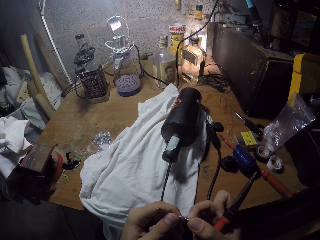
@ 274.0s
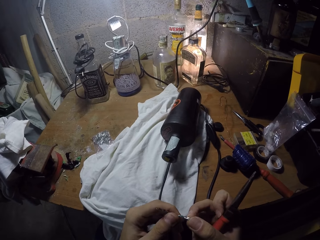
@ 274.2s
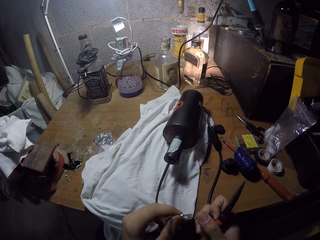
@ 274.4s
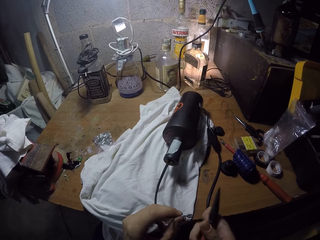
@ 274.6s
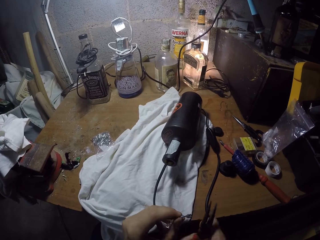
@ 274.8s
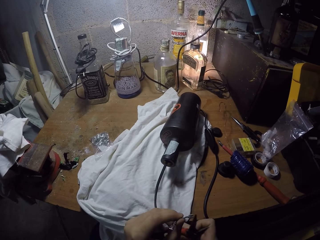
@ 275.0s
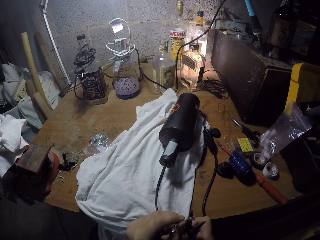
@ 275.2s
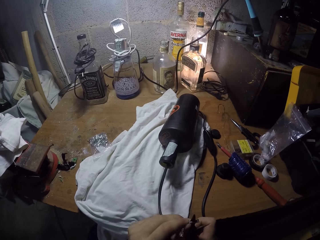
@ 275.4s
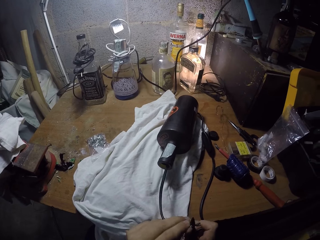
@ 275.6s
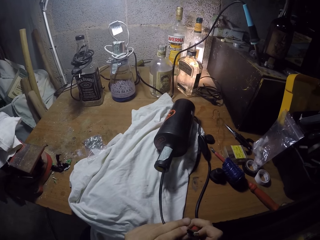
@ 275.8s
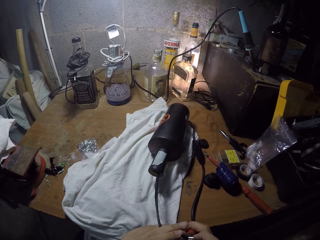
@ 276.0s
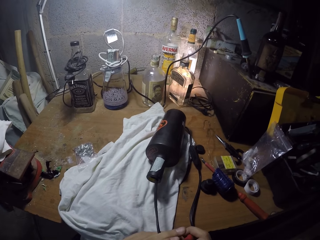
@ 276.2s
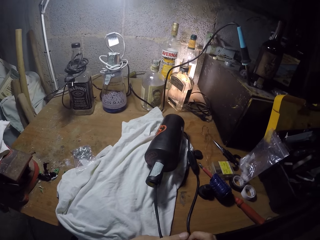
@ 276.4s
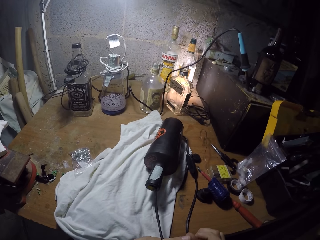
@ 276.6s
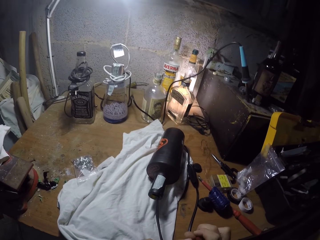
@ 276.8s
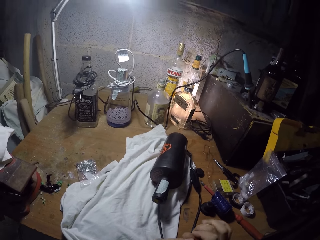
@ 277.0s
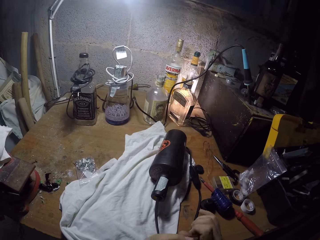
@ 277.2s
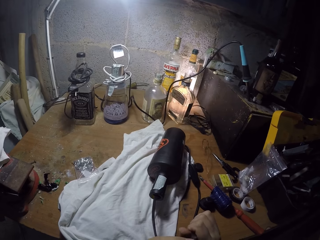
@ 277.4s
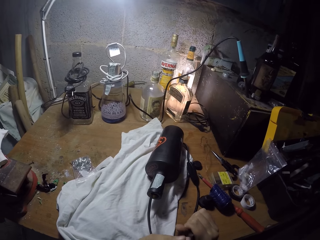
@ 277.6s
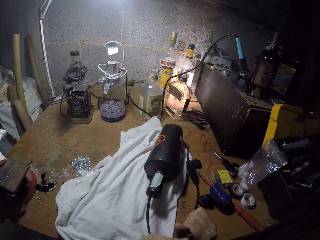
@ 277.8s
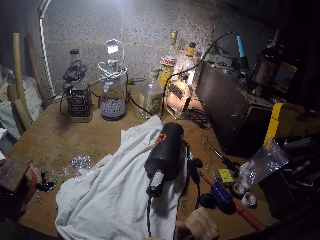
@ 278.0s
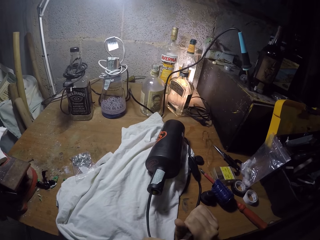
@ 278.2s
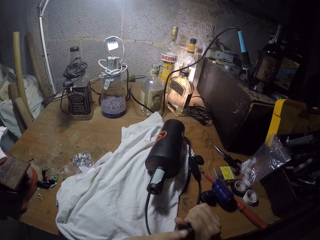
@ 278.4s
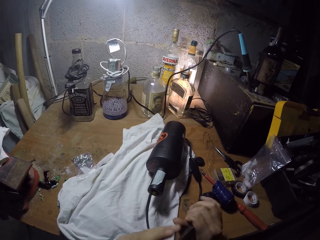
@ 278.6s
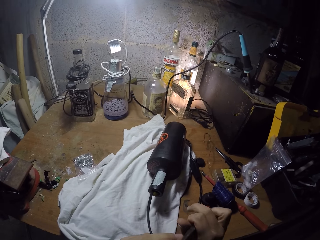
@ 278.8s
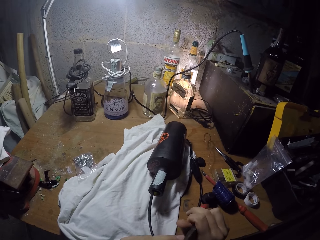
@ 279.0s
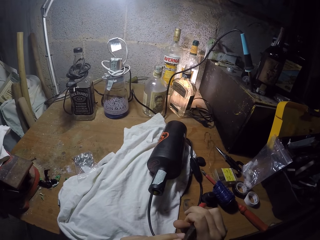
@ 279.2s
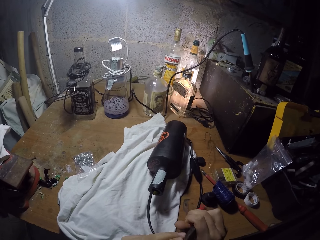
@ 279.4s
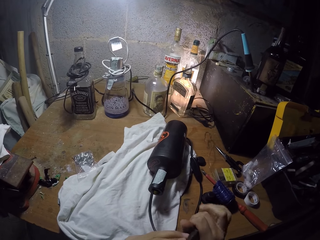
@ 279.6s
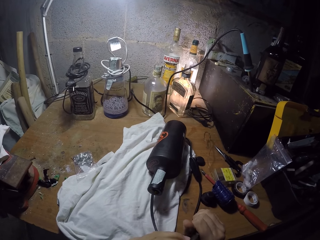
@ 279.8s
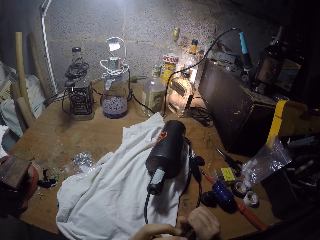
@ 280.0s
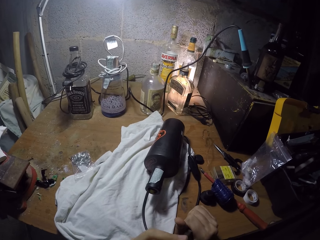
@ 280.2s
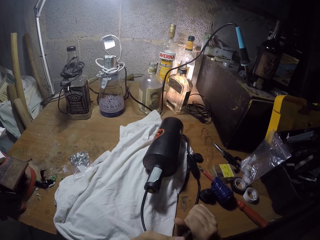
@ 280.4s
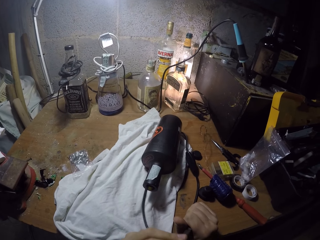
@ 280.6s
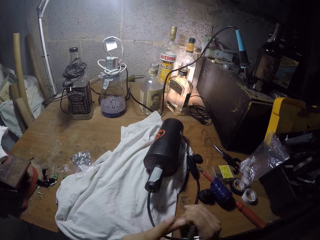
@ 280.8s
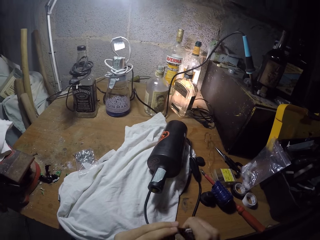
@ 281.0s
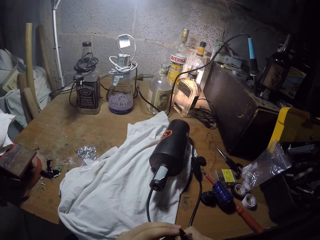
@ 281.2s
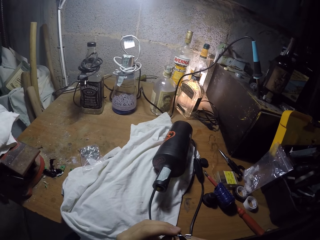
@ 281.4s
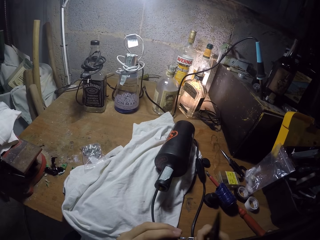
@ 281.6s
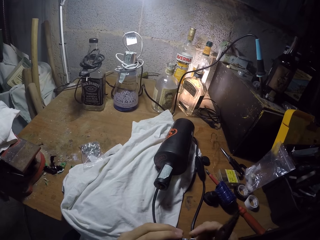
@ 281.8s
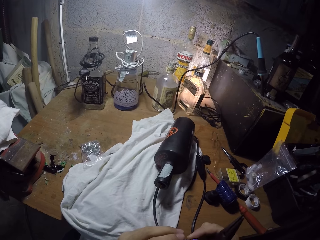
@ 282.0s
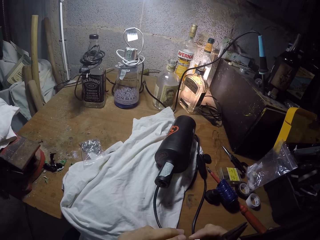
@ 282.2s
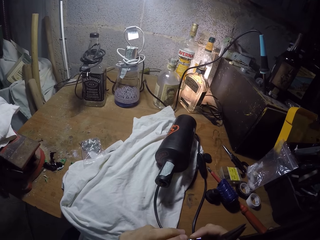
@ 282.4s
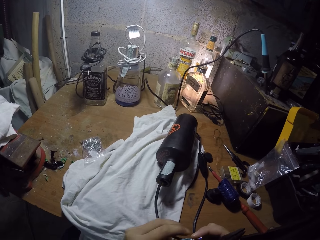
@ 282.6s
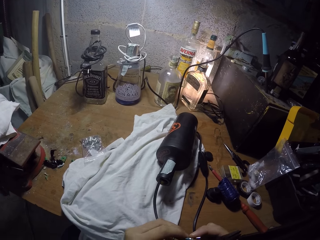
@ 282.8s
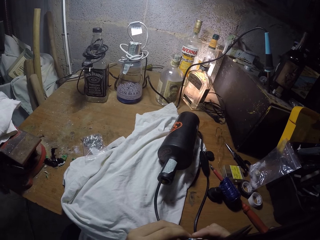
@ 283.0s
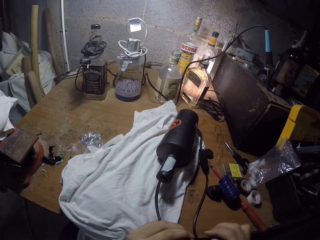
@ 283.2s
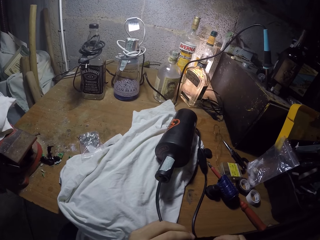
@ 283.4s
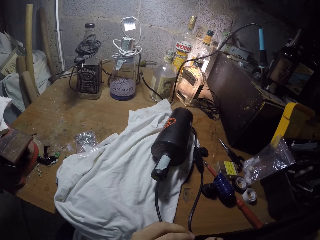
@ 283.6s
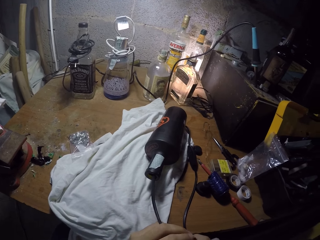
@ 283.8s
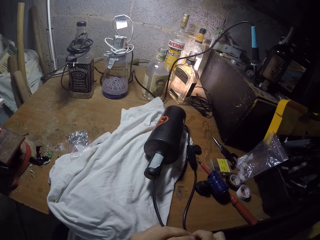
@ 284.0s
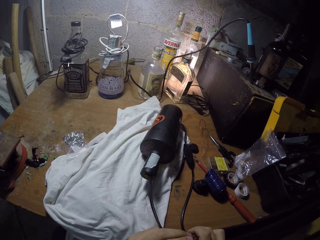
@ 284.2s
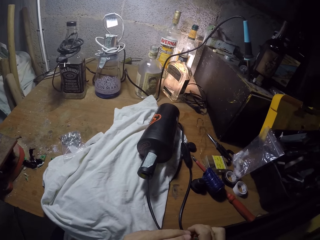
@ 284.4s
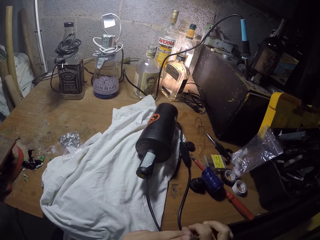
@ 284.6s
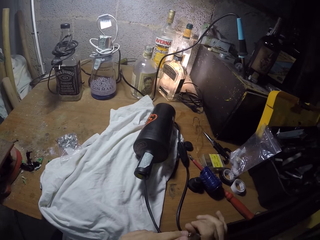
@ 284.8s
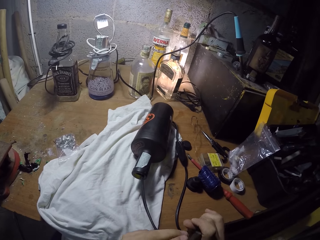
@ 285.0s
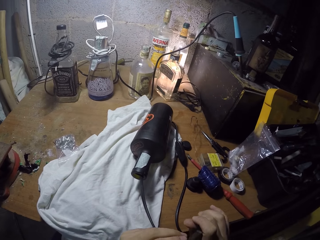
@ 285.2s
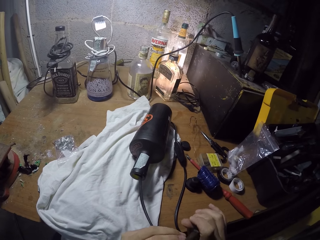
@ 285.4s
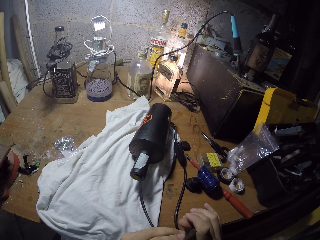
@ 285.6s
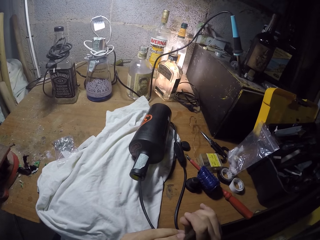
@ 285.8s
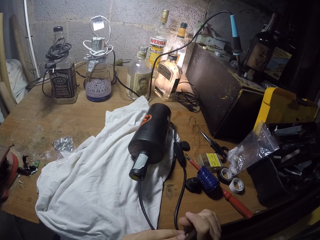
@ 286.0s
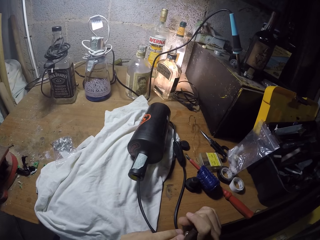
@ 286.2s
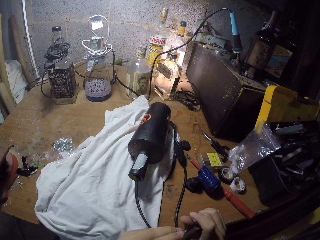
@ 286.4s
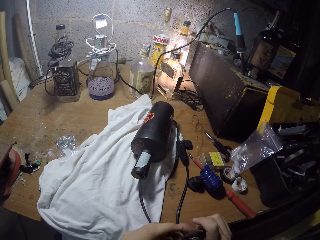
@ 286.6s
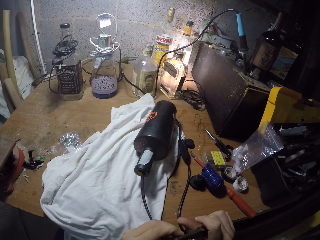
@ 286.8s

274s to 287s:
The camera wearer fixes the copper tube terminal to the wire with the pair of pliers. He tightens the connector. He checks the cable wire with his hands. He holds the connector. He fixes the copper tube terminal to the wire with the pair of pliers. He tightens the connector.

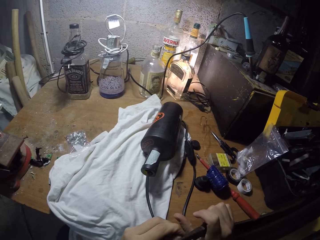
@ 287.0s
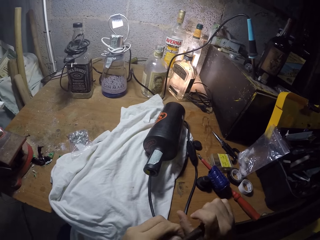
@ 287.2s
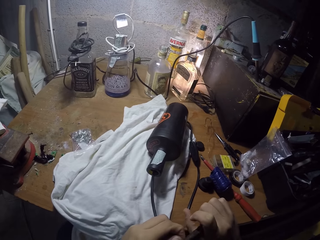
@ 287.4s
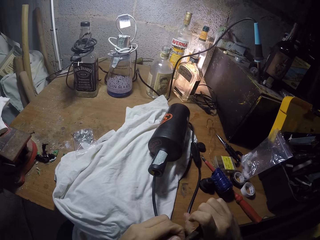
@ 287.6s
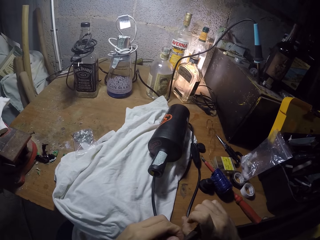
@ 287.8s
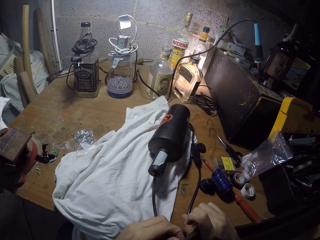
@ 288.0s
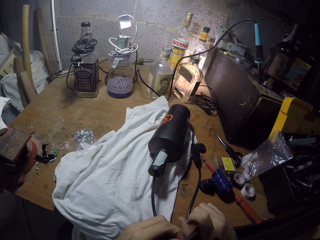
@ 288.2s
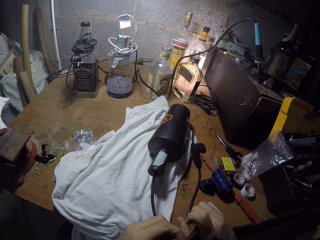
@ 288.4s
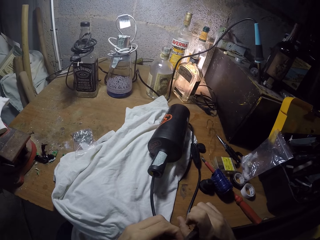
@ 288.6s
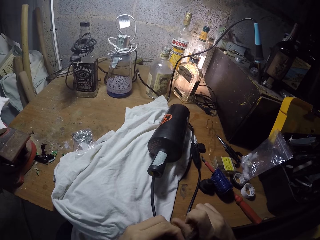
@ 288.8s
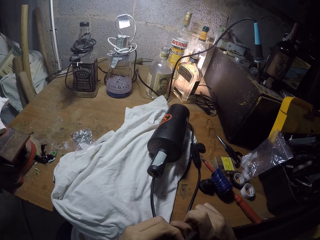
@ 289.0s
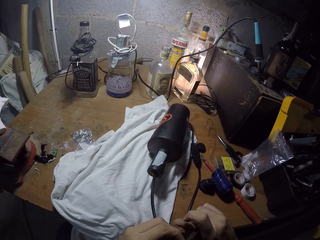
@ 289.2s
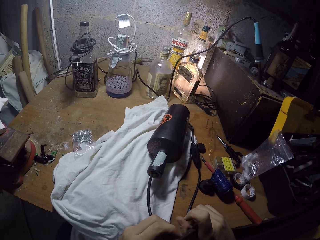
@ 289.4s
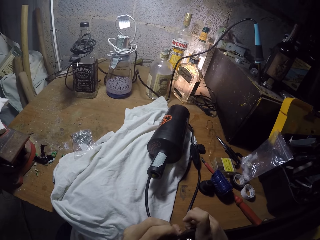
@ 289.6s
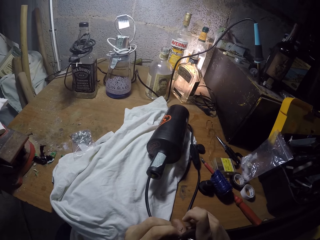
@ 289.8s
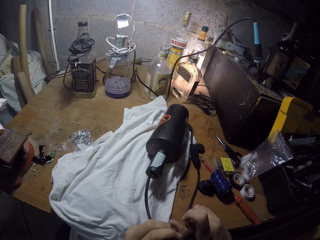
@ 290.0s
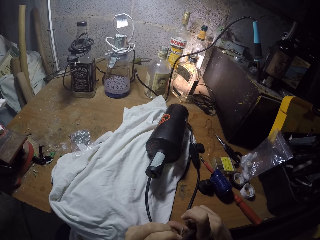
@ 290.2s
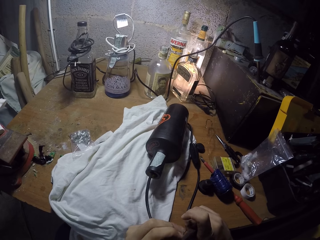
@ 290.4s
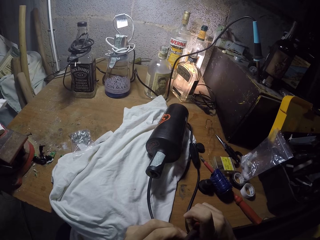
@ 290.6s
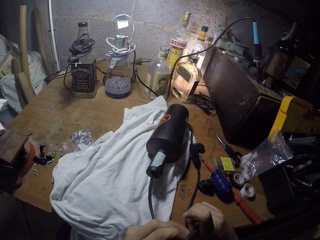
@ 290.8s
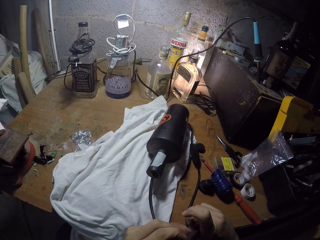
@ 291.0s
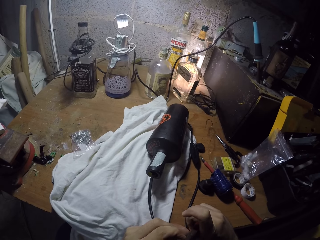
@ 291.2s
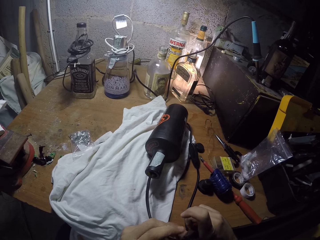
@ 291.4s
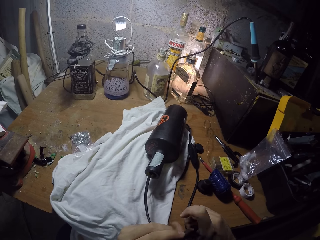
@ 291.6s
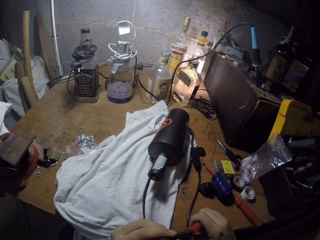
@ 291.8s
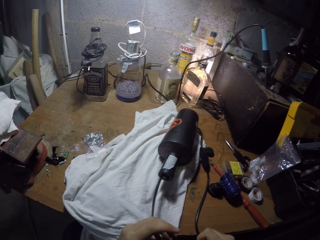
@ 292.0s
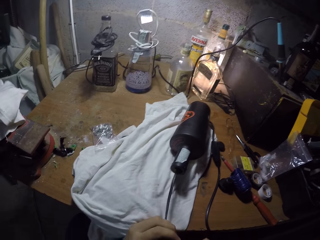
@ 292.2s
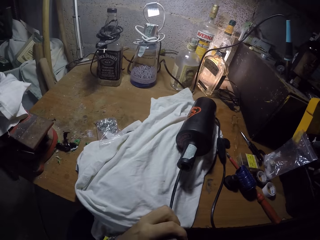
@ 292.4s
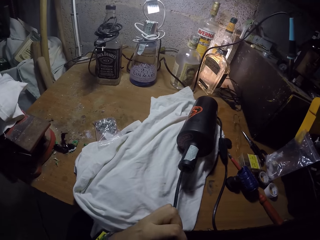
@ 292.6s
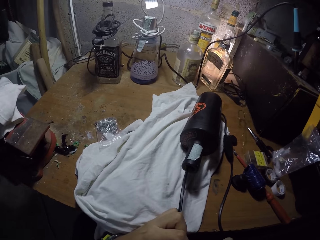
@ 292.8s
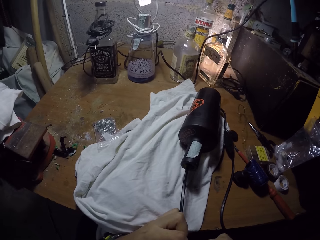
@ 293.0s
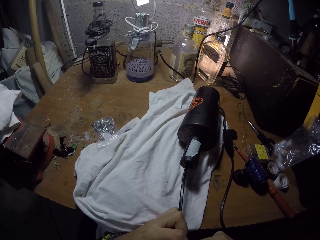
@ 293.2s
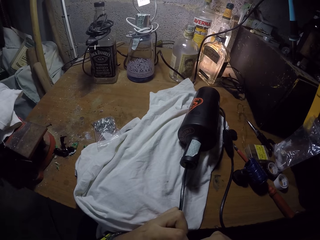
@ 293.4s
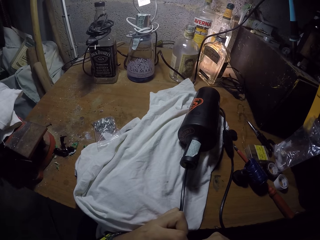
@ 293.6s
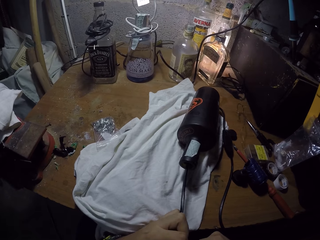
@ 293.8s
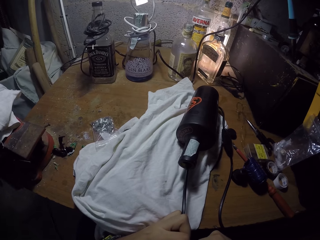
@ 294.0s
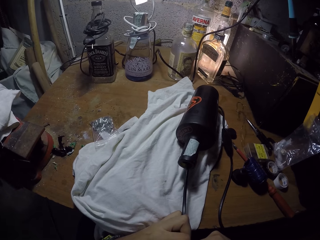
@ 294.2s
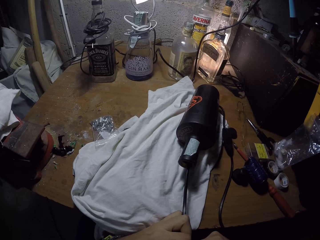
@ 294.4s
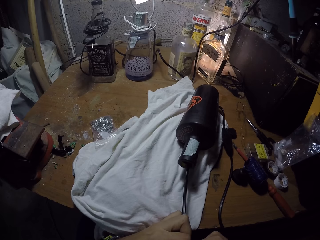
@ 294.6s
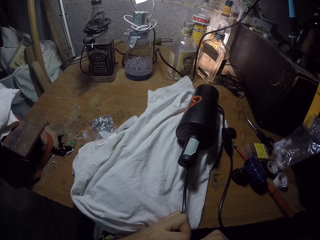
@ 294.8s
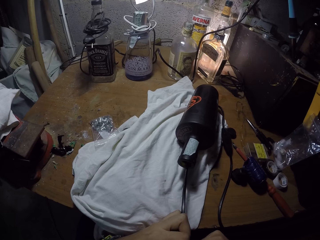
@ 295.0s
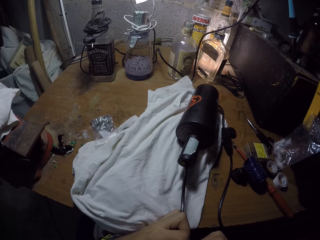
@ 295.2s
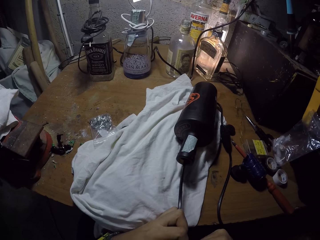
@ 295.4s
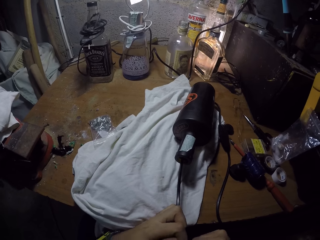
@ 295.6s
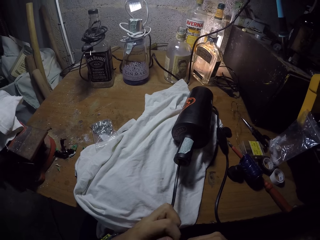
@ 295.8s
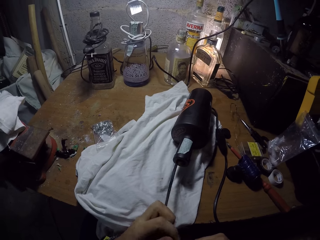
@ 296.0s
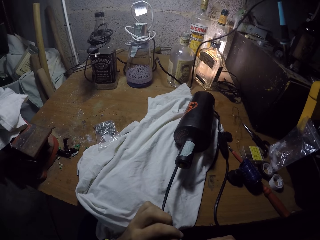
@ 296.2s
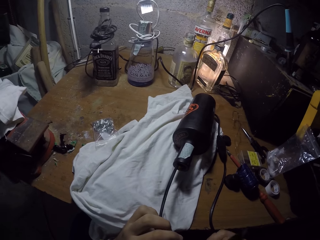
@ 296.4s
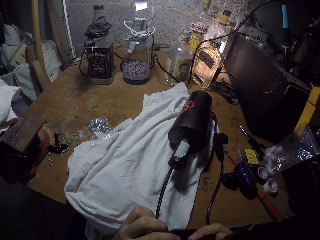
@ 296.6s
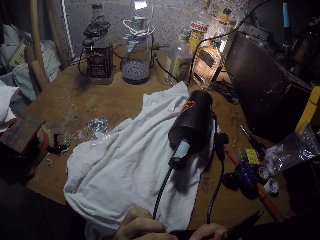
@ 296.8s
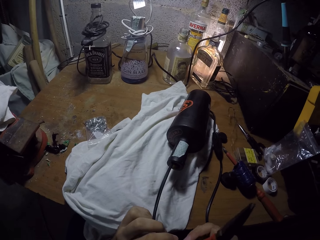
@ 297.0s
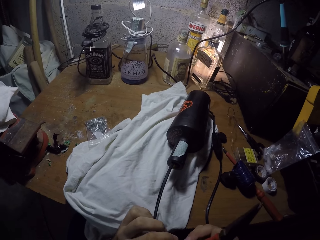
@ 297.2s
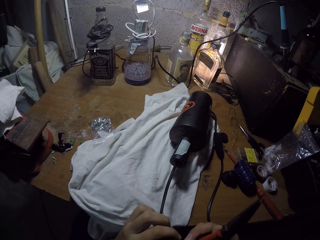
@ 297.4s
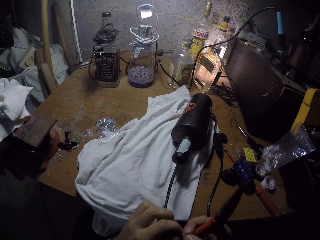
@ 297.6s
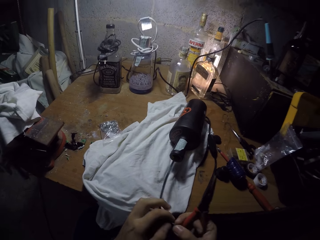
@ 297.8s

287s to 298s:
The camera wearer presses the wire with pliers.
